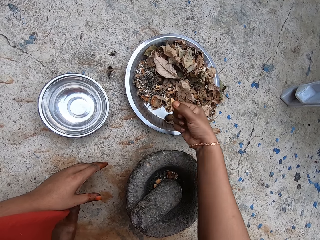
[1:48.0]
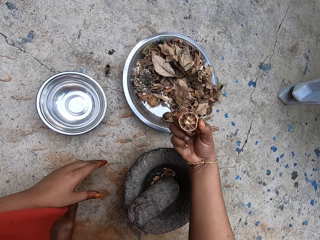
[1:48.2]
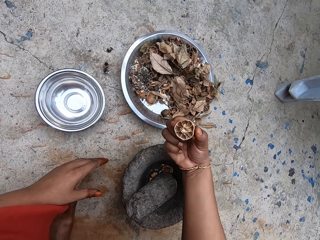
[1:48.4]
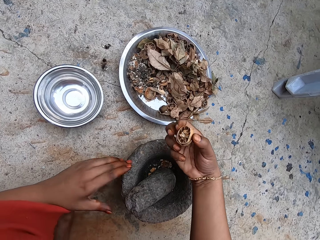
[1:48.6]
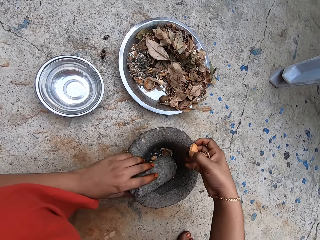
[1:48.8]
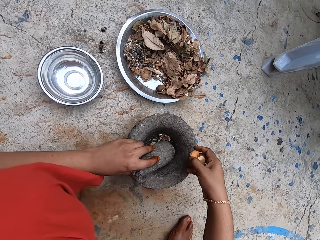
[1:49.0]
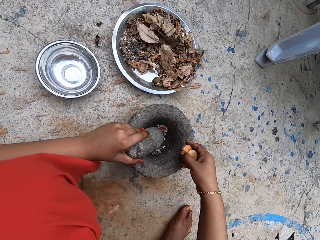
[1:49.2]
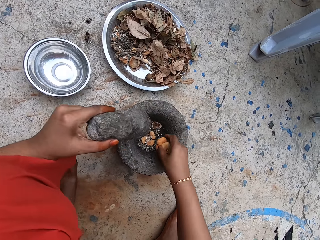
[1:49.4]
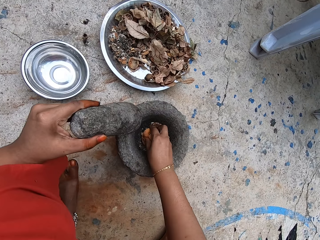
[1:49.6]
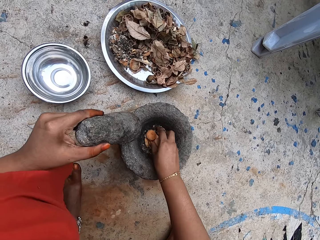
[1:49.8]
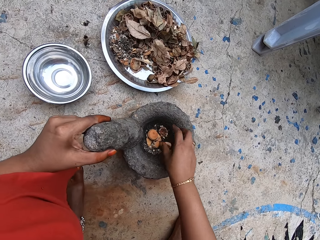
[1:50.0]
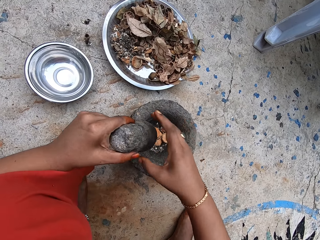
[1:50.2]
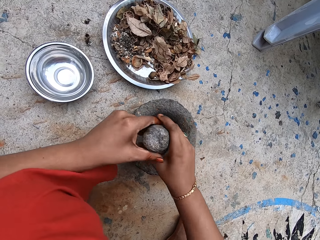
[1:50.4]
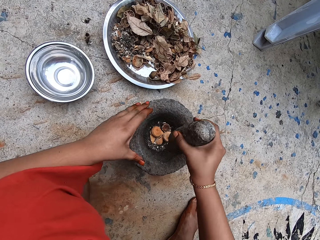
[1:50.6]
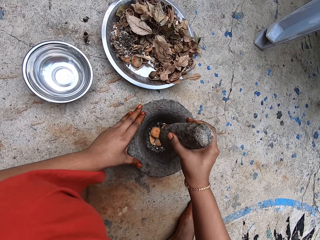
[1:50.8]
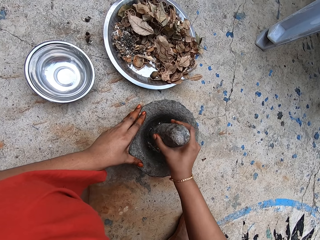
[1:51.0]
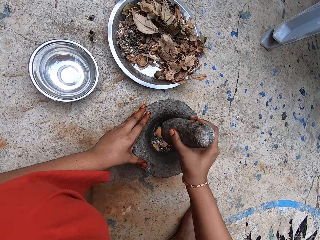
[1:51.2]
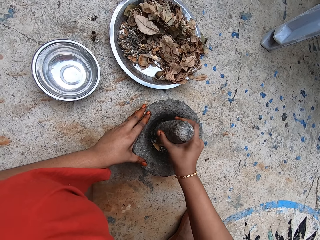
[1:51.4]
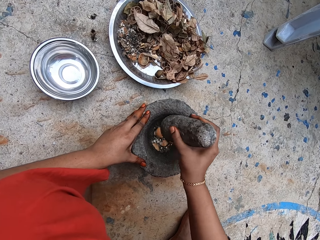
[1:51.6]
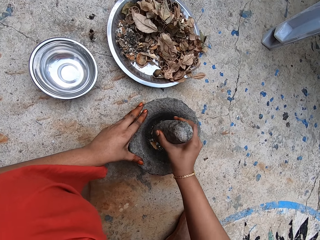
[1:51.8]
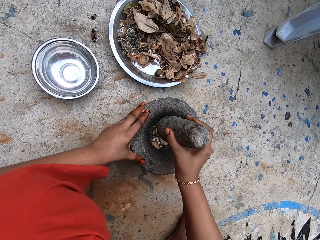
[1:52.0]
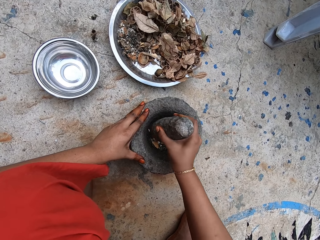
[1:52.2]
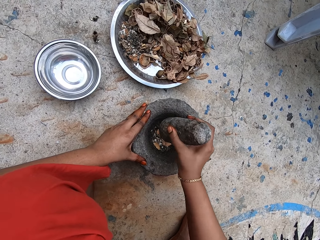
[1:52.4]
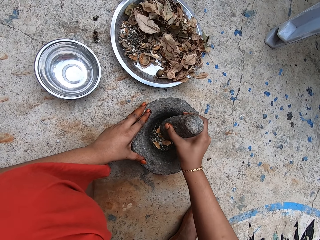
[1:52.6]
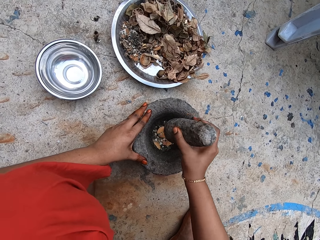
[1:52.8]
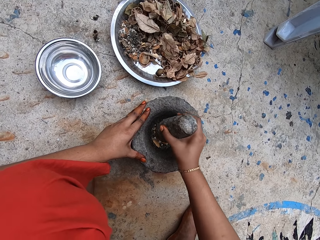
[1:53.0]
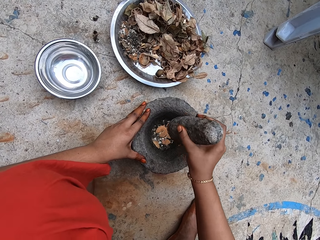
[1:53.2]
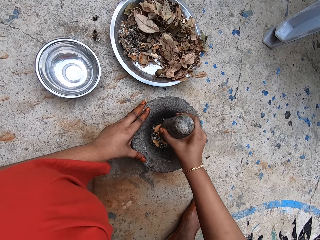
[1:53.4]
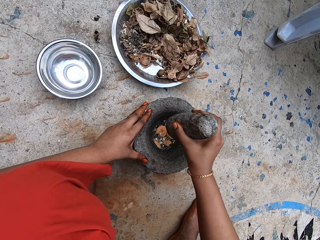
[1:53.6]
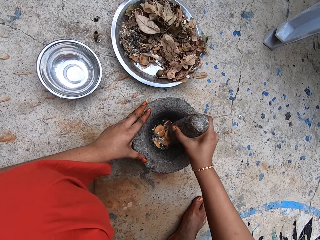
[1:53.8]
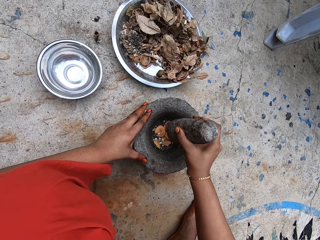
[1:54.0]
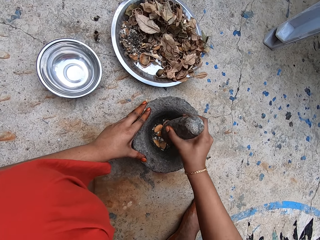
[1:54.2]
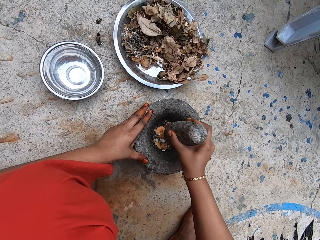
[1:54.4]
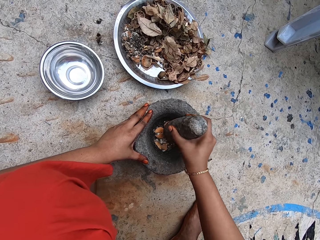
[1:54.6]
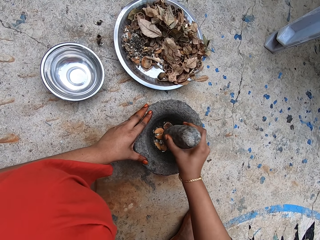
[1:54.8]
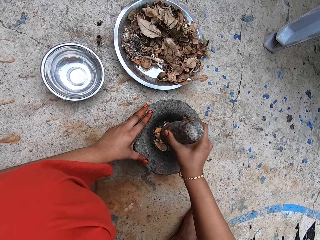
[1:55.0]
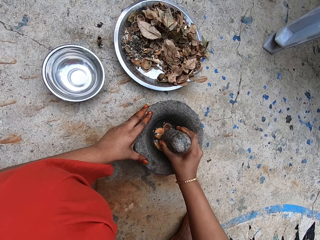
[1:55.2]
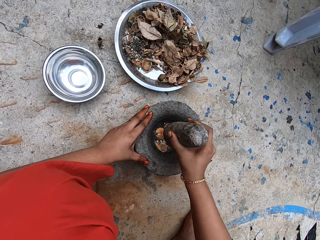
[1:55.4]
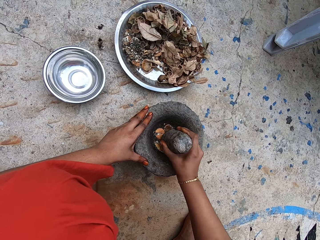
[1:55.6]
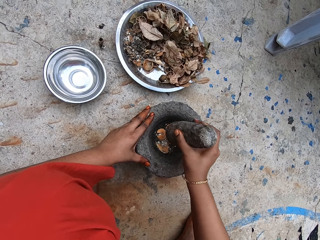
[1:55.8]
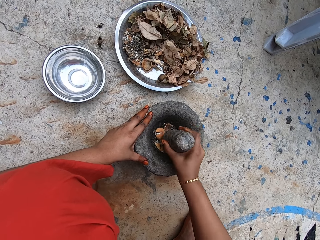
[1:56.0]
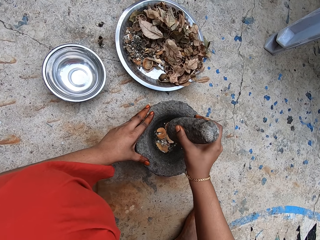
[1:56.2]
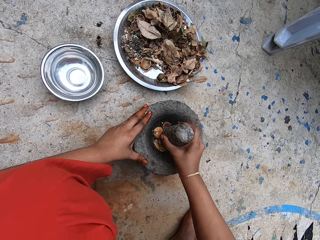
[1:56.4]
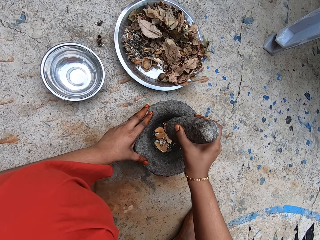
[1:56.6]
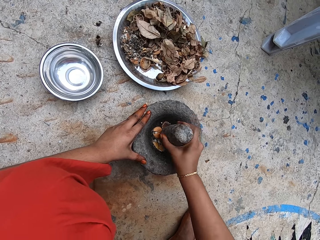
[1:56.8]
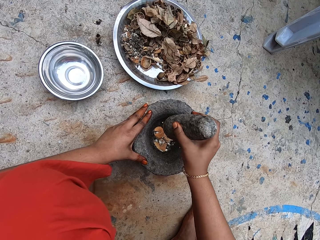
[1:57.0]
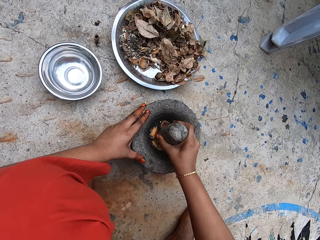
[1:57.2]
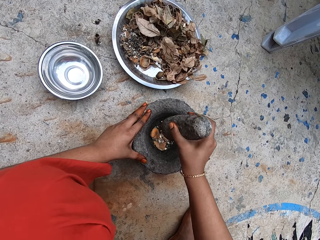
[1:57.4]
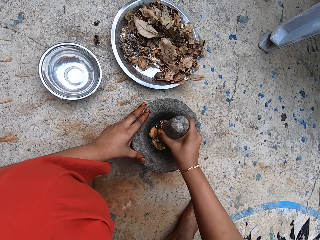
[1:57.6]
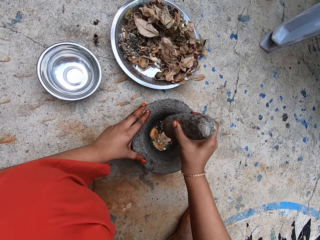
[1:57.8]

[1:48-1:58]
The camera wearer picks a dried lime slice from the plate with her right hand. She inspects the ingredient. She picks the pestle from the mortar with her left hand. She drops the dried lime slice into the mortar with her right hand. She does so again. She passes the pestle from her left hand to her right hand. She places her left hand on the mortar. She pounds the dried lime slices in the mortar with the pestle in her right hand.

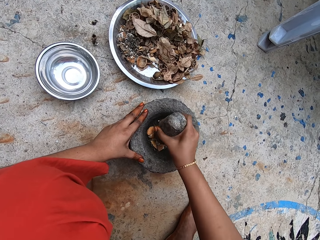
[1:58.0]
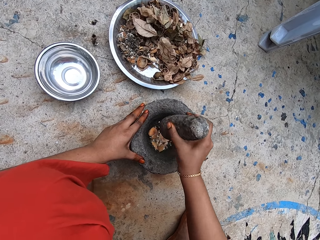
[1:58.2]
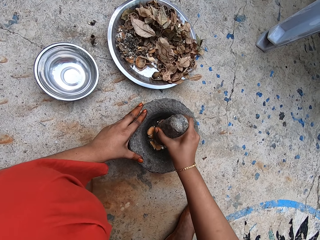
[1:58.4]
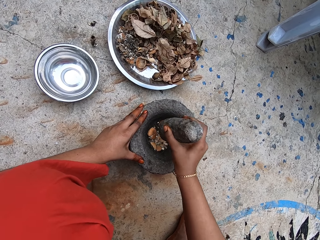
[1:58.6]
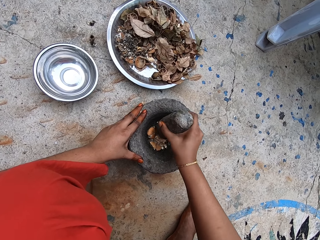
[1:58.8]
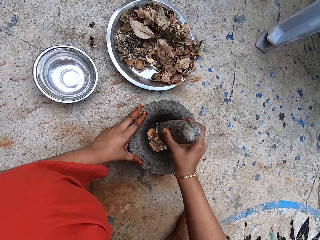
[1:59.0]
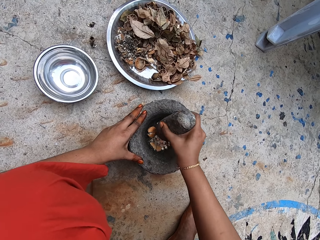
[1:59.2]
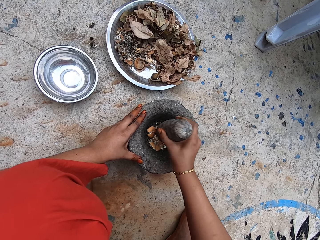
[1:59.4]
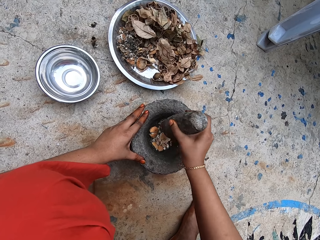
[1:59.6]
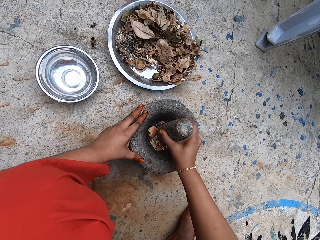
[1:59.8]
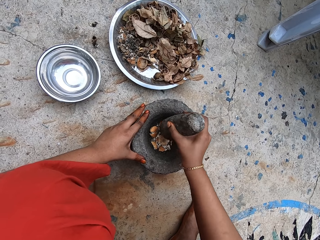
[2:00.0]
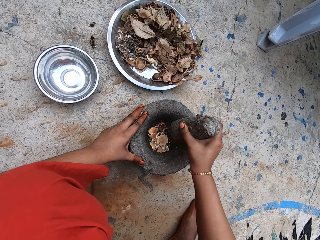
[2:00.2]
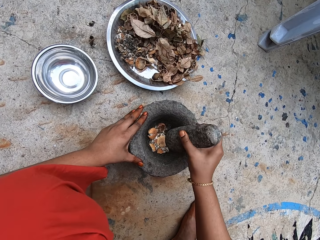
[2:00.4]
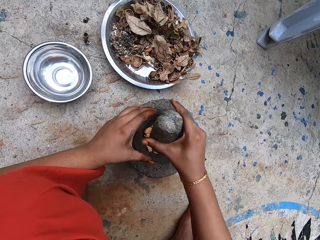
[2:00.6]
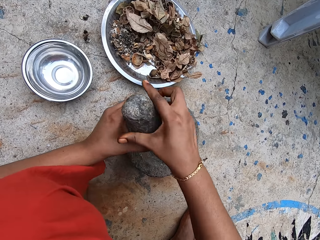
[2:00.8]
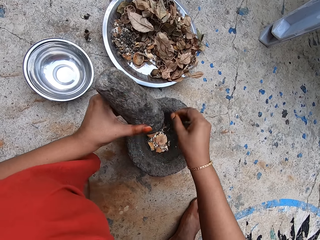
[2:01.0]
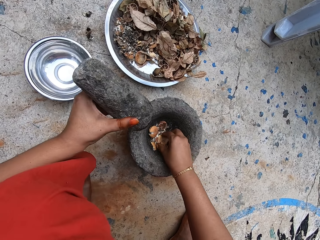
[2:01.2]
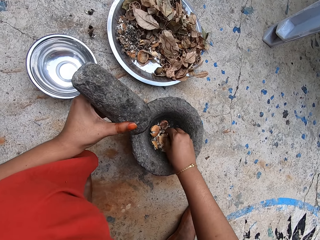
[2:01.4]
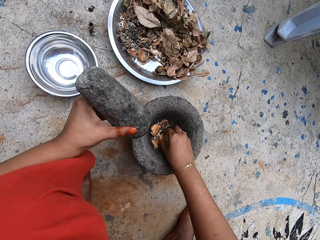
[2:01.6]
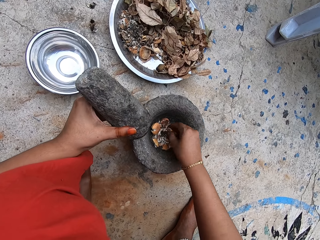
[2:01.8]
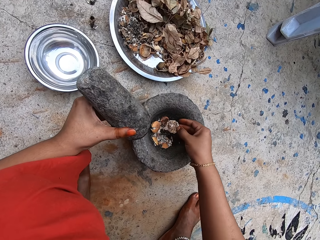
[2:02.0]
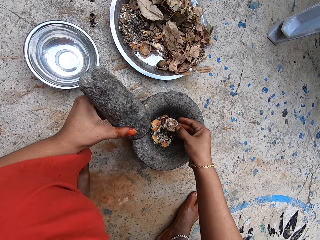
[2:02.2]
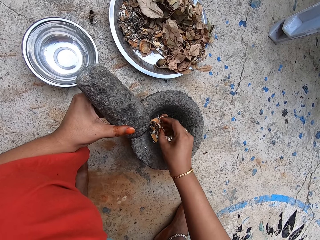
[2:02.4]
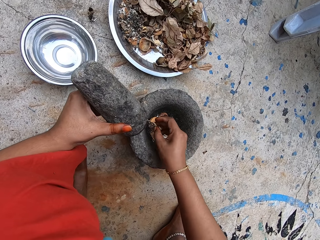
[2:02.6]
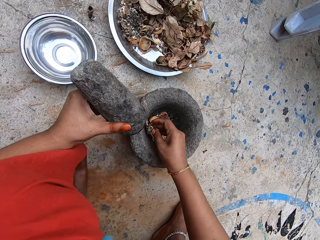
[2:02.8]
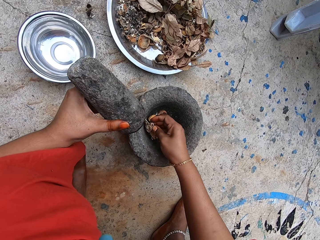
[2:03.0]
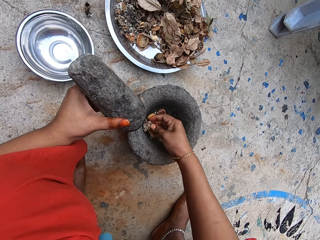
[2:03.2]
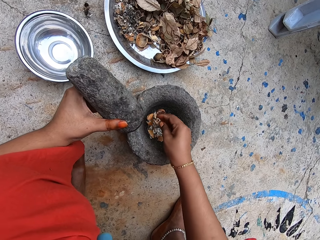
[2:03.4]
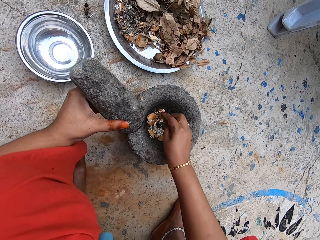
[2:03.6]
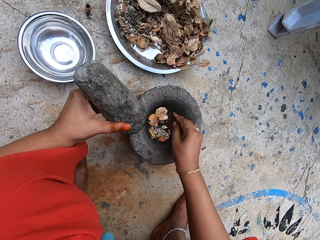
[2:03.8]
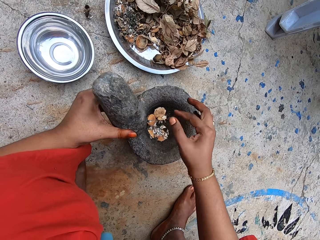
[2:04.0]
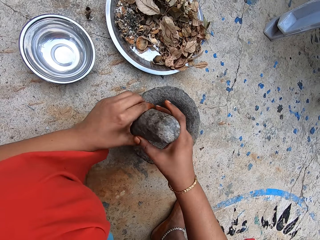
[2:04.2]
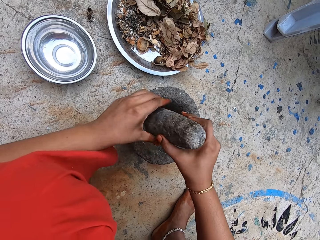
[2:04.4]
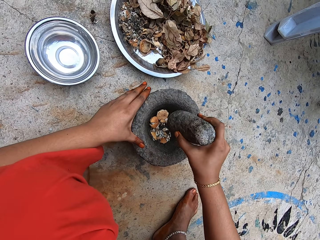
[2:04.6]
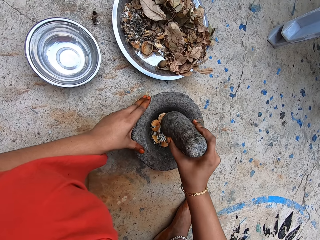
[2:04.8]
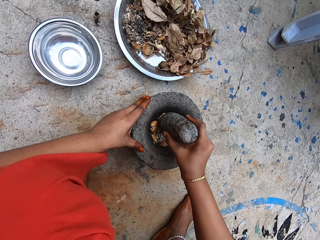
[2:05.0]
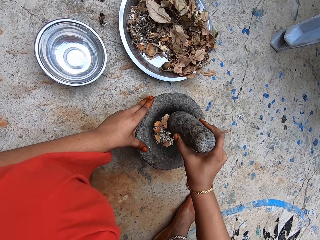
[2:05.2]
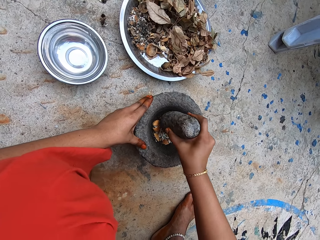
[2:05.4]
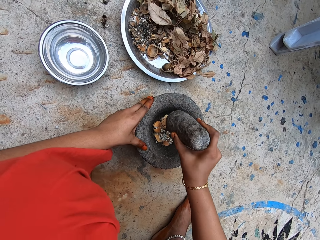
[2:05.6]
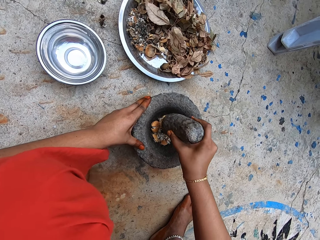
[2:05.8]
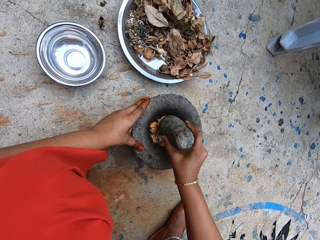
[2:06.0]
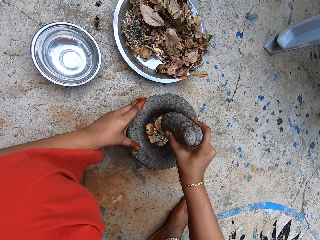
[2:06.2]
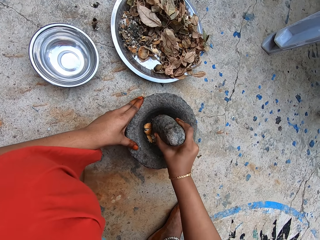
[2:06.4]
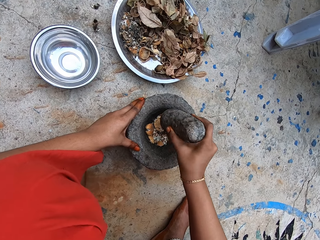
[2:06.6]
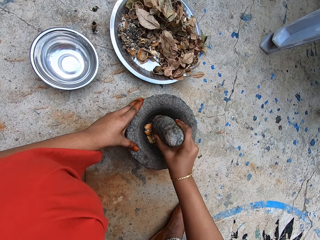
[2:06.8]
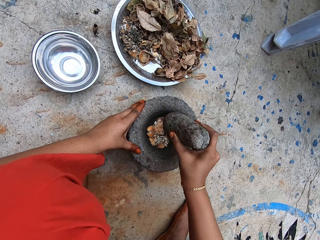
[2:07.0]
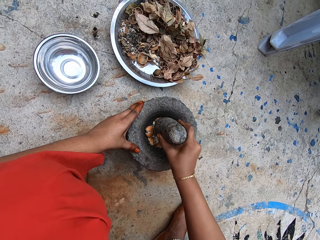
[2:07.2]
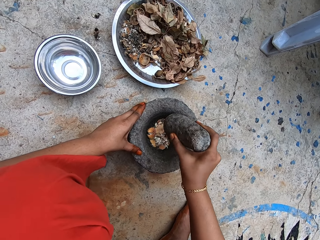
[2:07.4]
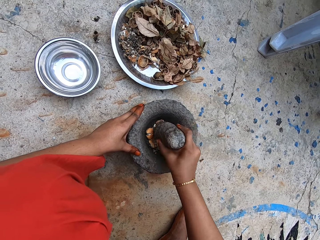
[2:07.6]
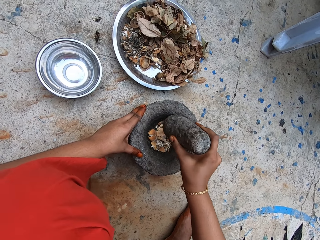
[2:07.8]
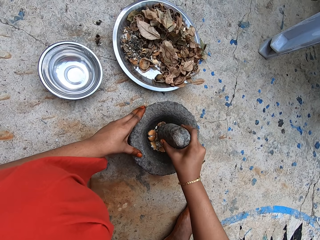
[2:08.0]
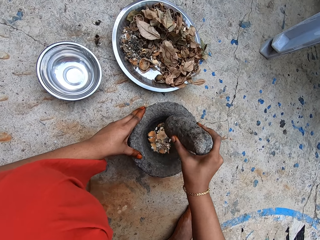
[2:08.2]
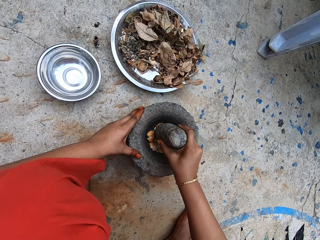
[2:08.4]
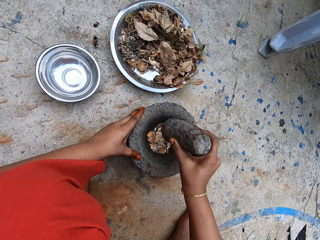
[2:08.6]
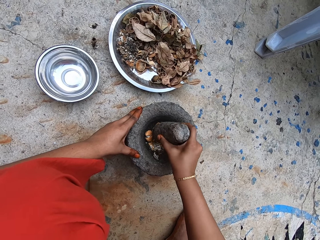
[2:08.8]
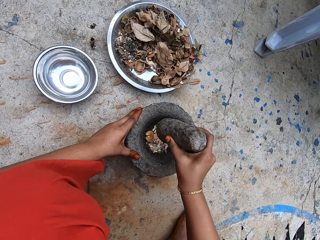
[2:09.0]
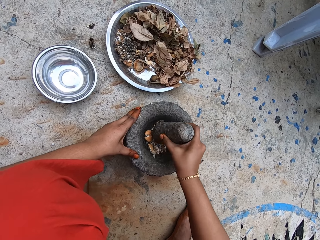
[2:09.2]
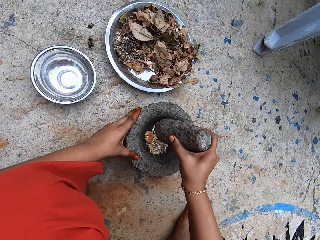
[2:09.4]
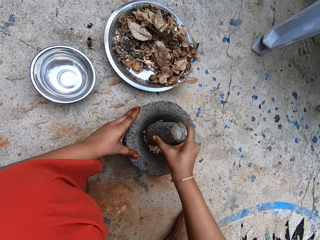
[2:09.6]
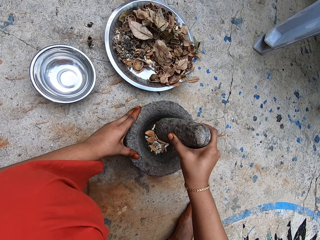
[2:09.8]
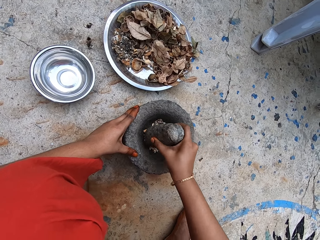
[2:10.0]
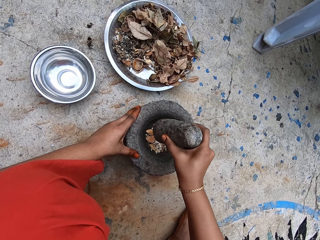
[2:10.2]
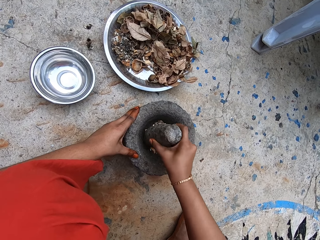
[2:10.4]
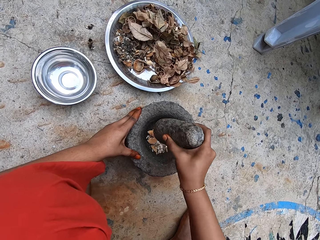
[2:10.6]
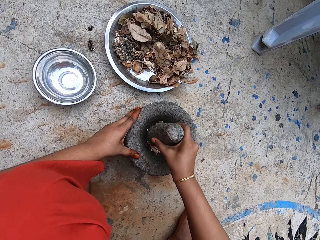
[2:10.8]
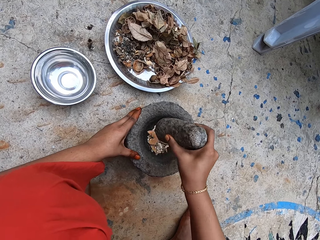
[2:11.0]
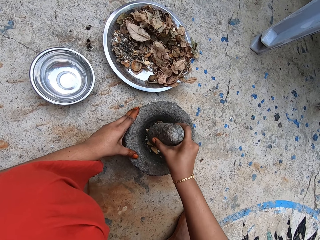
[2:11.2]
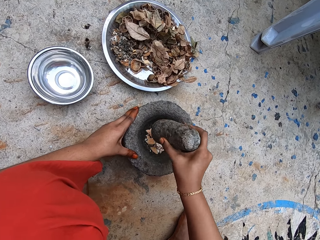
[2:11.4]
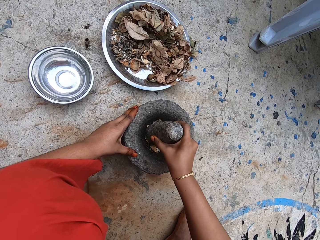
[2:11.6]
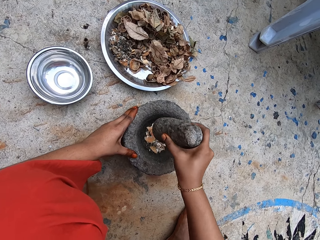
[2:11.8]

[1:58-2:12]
The camera wearer passes the pestle from her right hand to her left hand. She picks the dried lime slice from the mortar with her right hand. She holds the pestle with the left hand. She presses the dried lime slice on the mortar with her right hand. She drops the dried lime slice into the mortar with her right hand. She passes the pestle from her left hand to her right hand. She places her left hand on the mortar. She picks the pestle with the right hand. She pounds the dried lime slices in the mortar with the pestle in her right hand.
